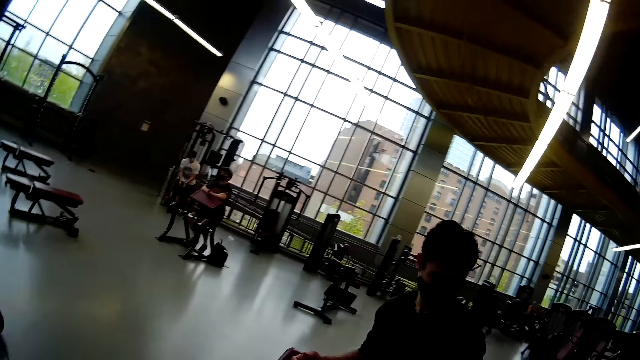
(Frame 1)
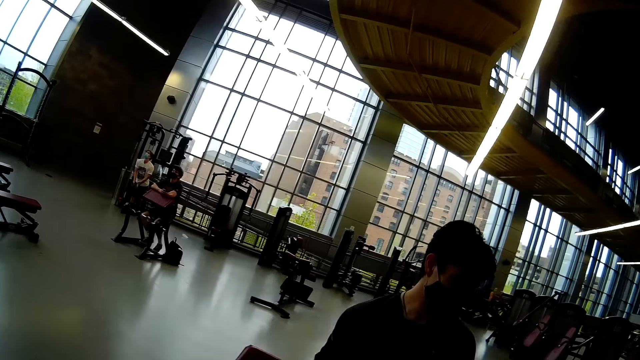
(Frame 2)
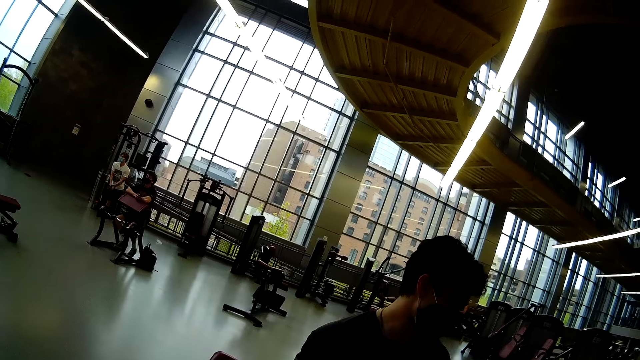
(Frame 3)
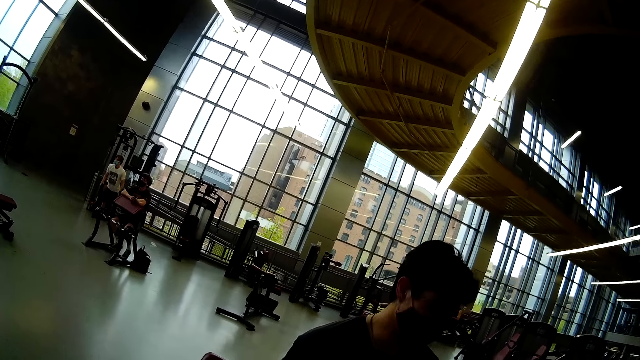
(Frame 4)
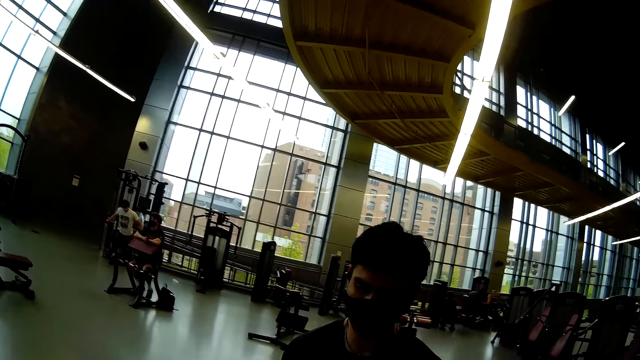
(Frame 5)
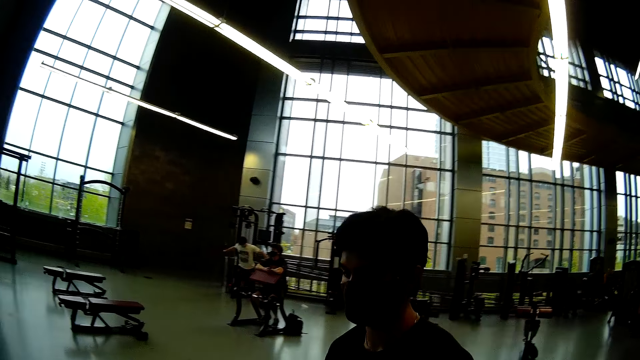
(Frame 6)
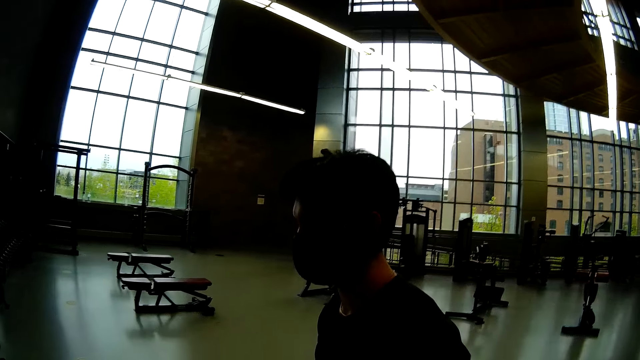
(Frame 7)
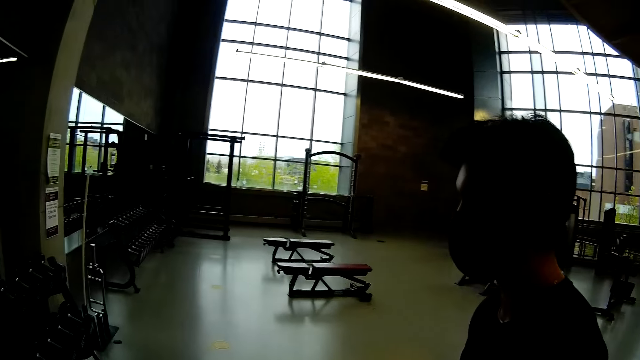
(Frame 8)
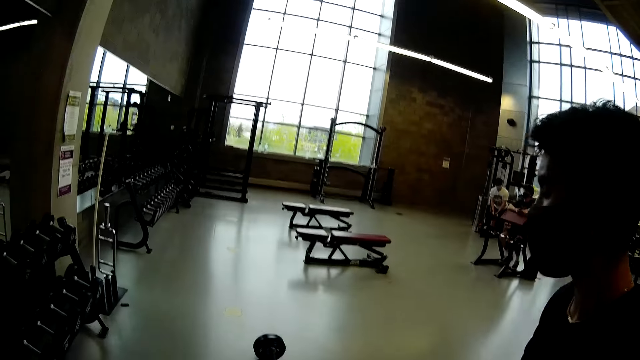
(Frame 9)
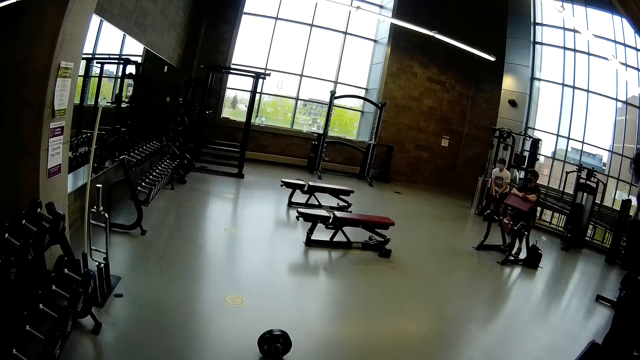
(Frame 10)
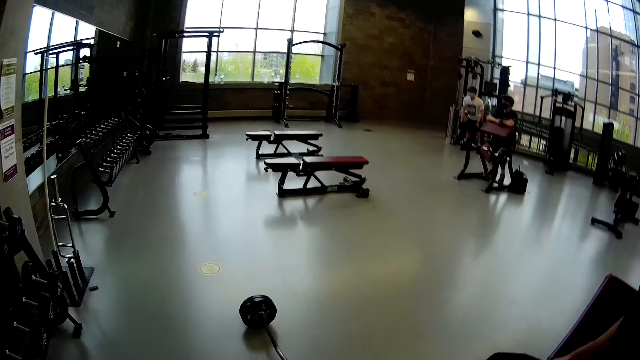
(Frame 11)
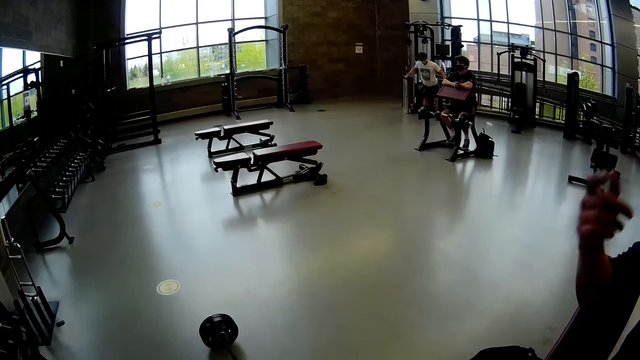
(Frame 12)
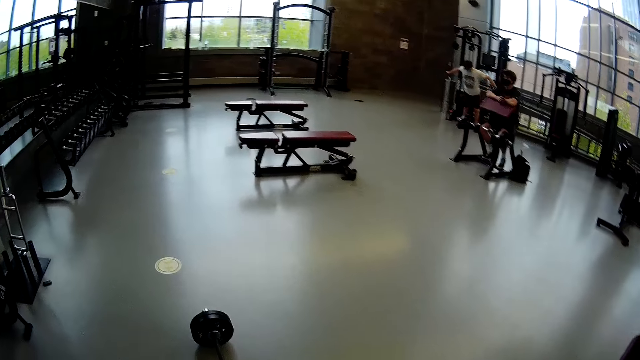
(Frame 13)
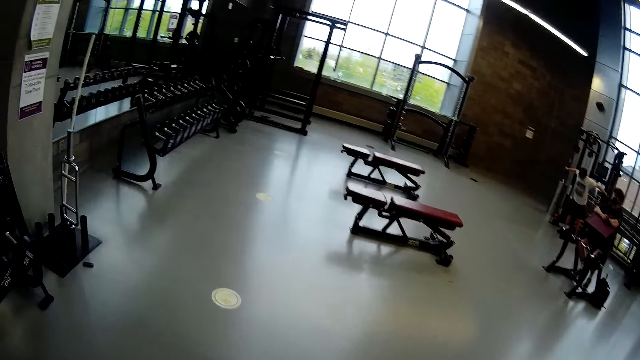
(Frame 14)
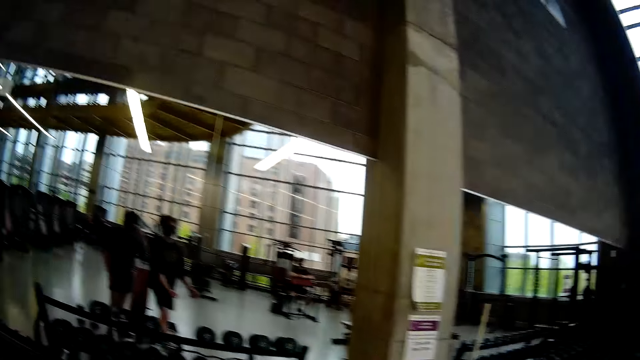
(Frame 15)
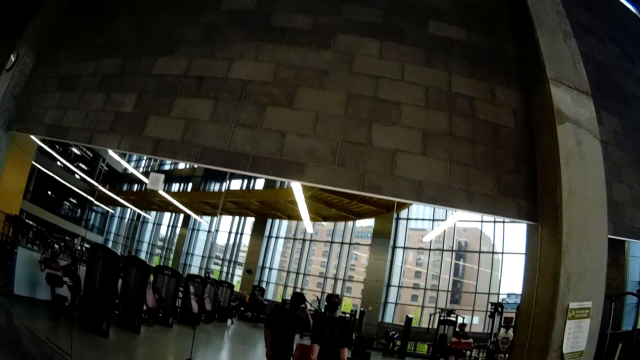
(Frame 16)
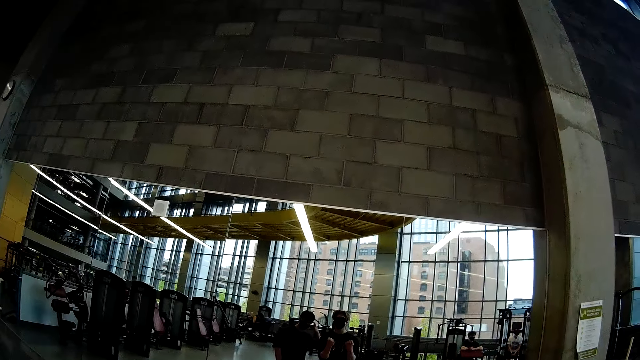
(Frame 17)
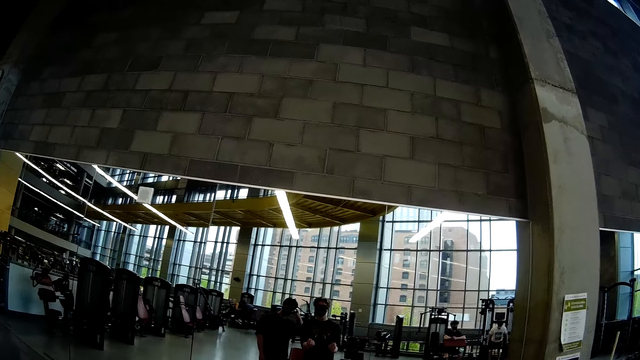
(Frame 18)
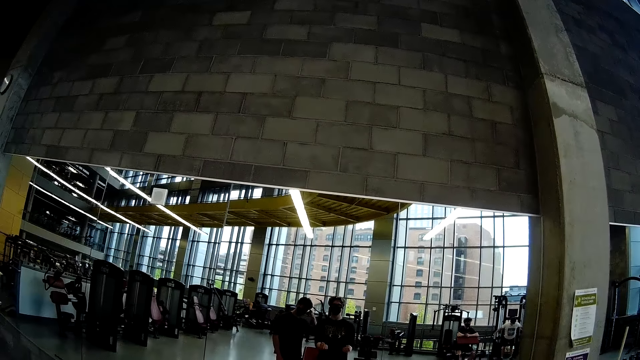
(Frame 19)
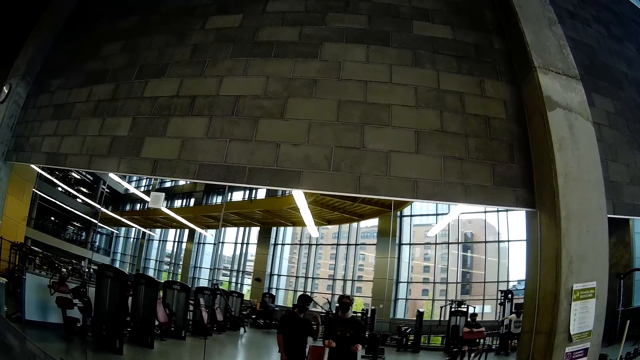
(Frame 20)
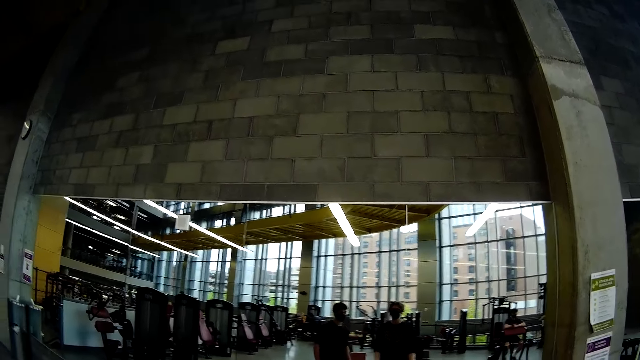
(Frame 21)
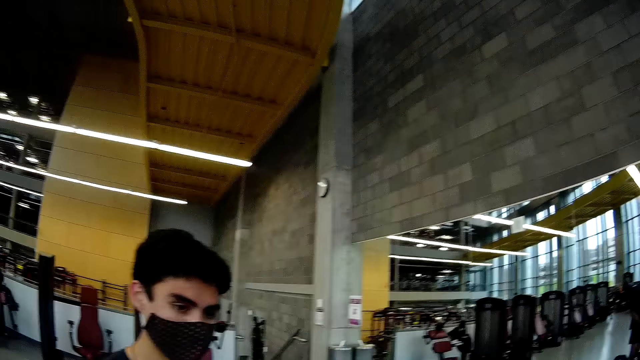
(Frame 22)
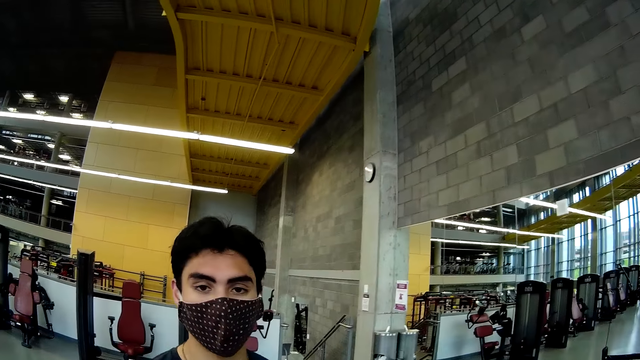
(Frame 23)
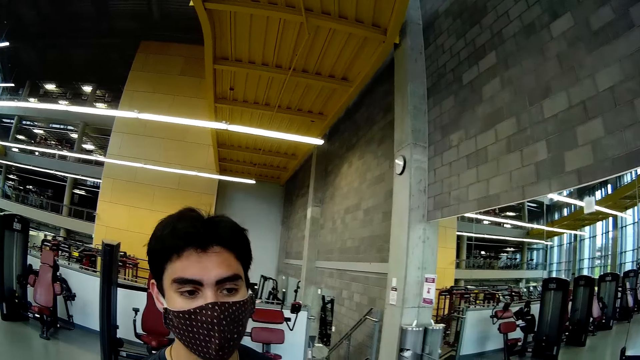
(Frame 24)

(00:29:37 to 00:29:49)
The camera wearer exercises both hands.

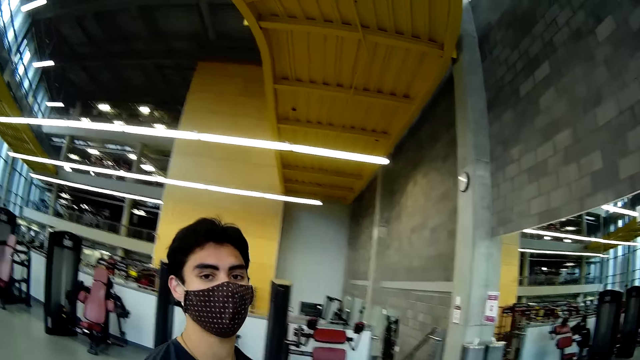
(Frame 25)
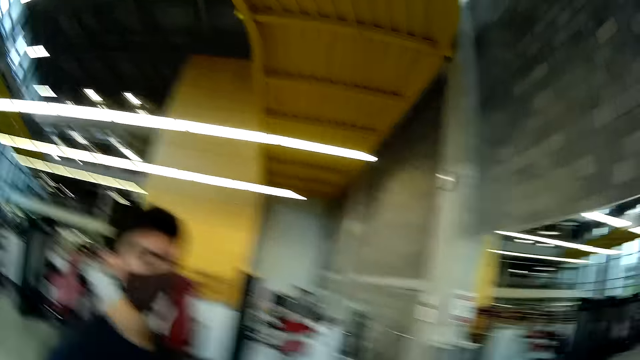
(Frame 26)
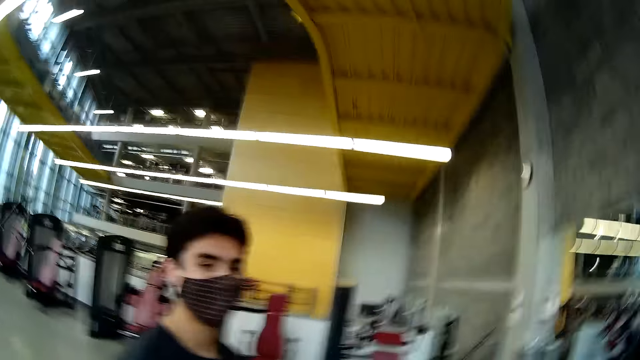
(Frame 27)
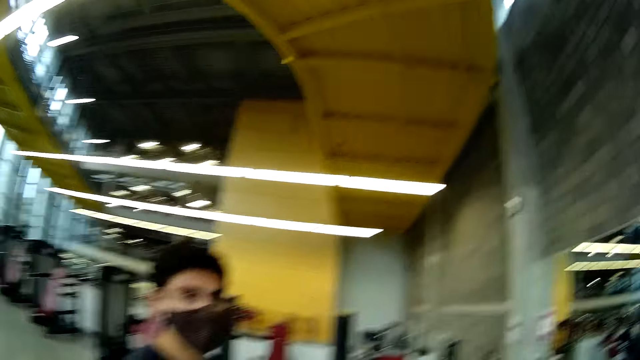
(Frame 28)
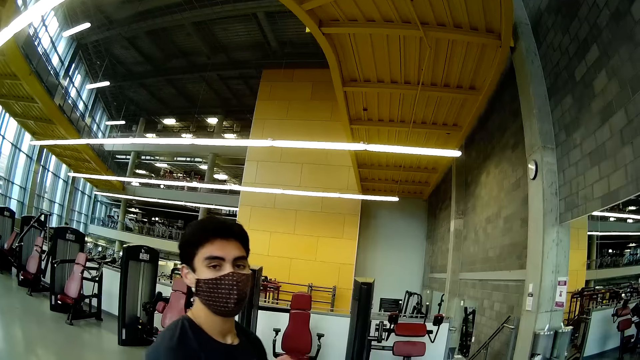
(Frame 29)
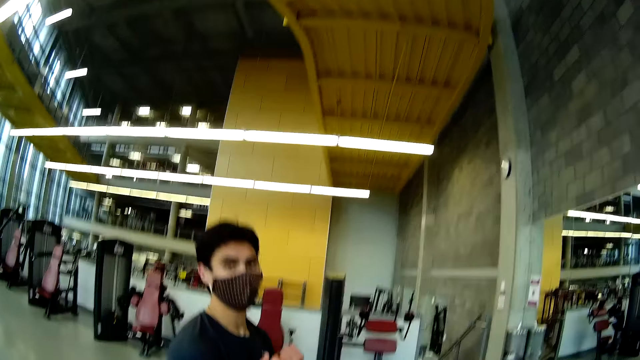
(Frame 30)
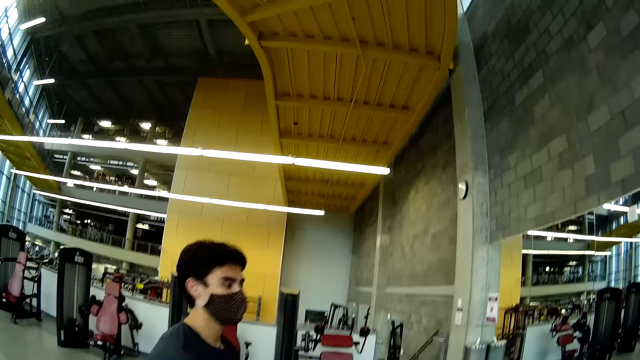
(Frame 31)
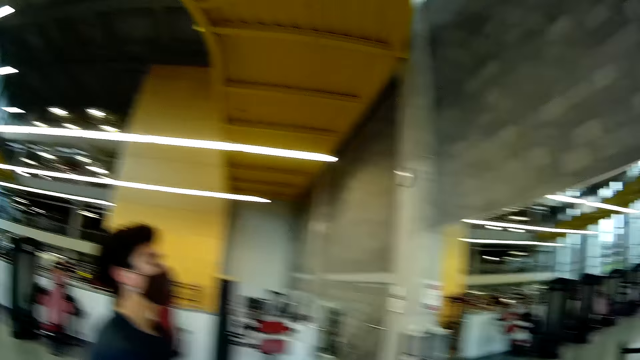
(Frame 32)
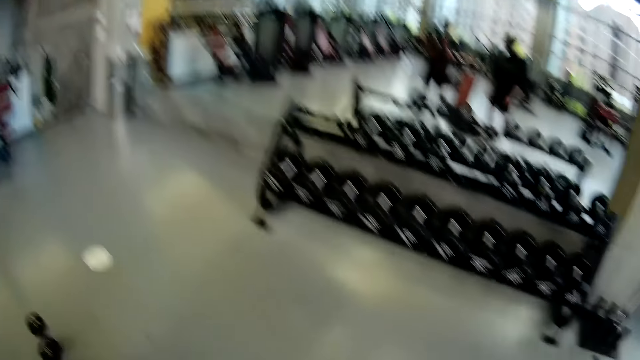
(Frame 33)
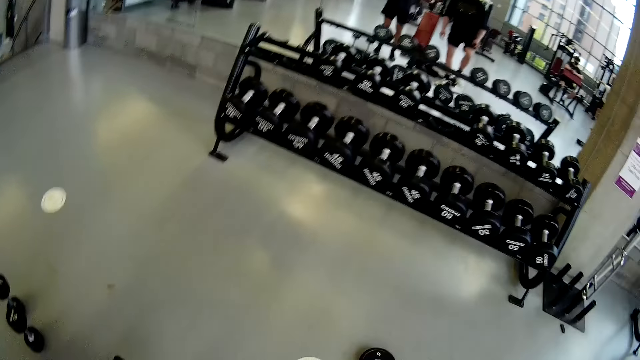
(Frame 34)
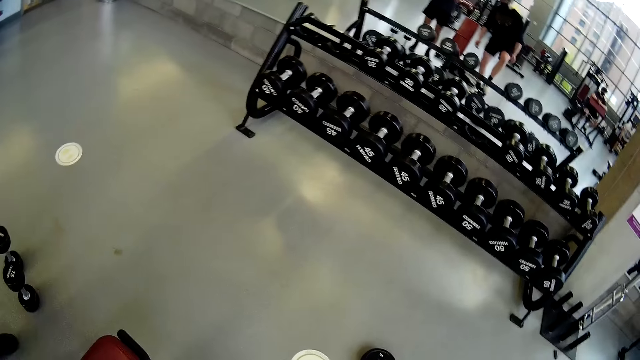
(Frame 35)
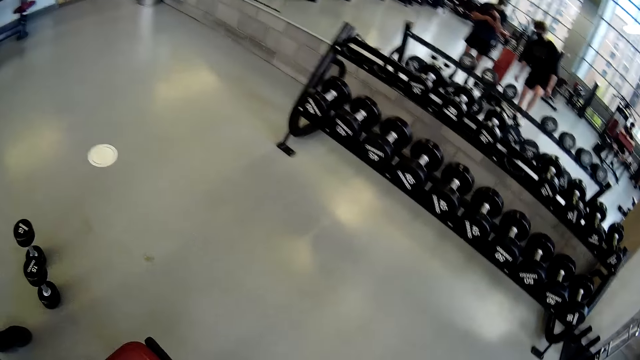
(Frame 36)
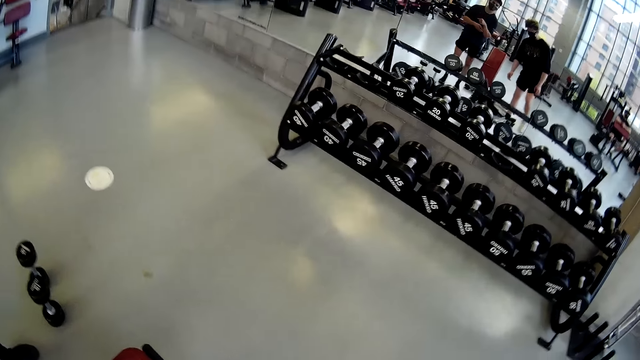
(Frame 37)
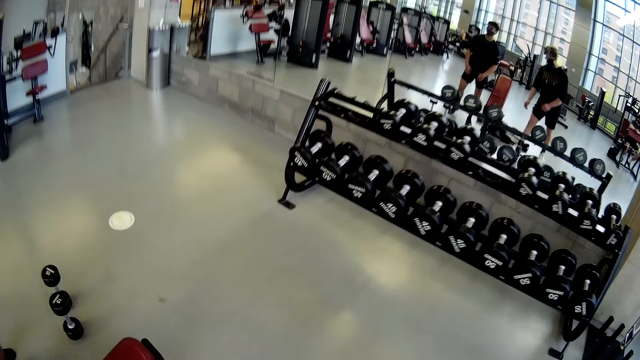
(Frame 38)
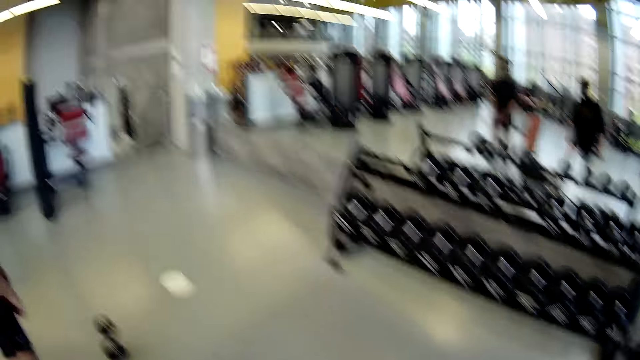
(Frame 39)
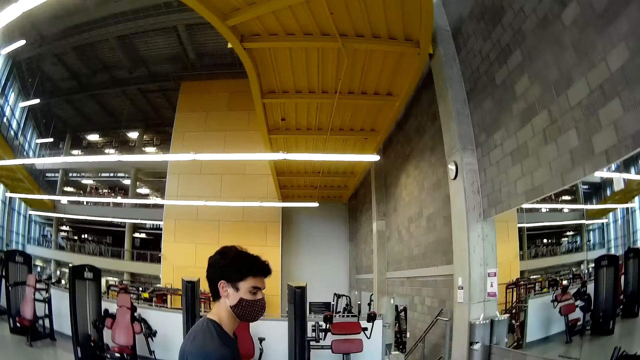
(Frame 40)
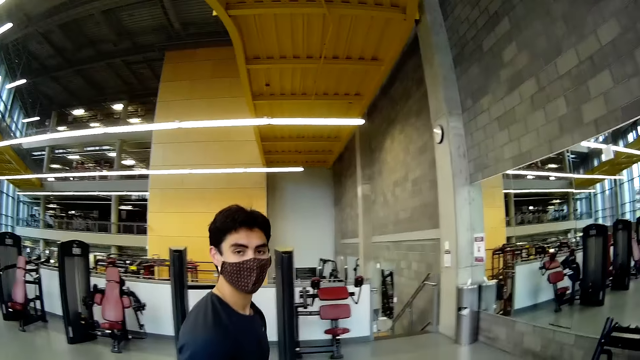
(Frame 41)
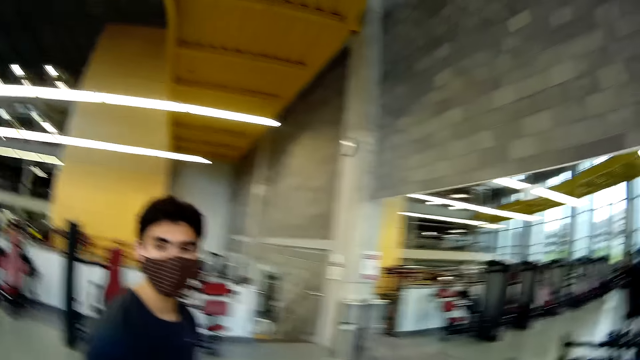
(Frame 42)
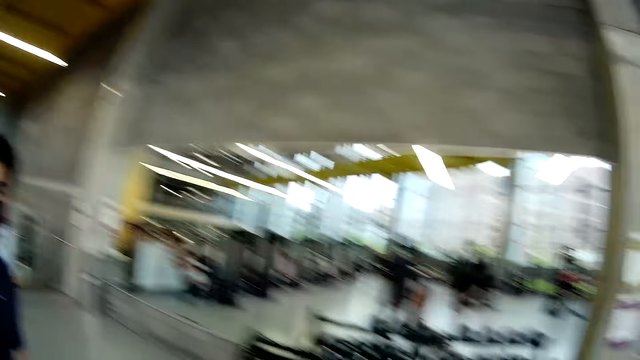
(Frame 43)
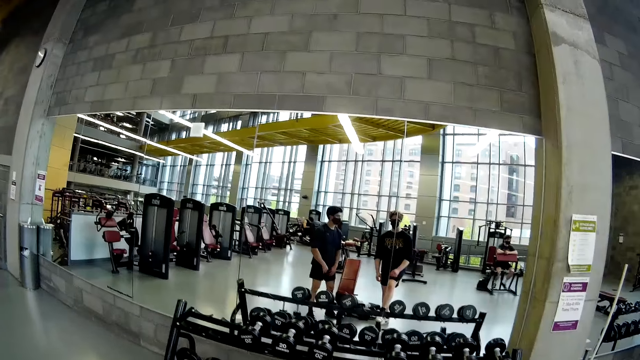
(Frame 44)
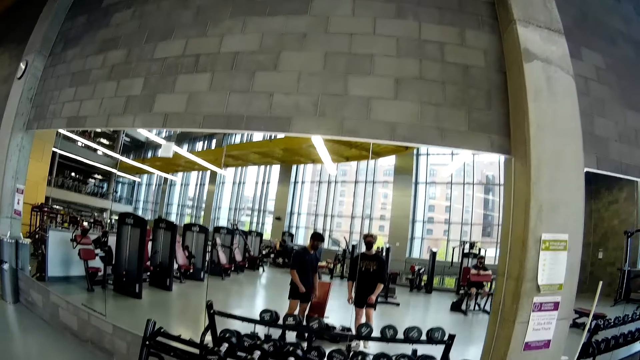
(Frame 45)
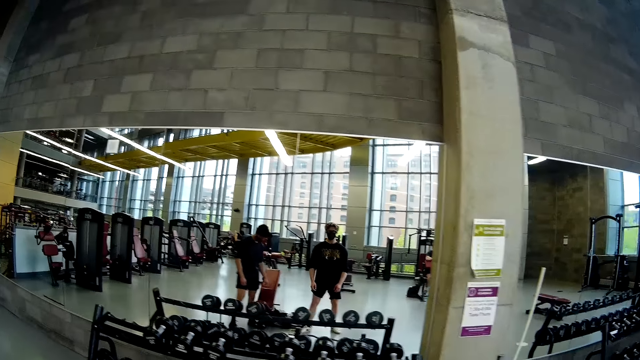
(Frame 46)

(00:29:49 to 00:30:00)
The camera wearer places his right leg on the barbell. He places his left leg on the barbell. He places his right leg on the barbell. He removes his right leg from the barbell.
